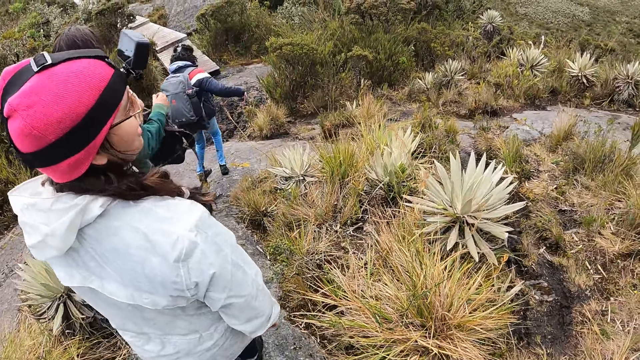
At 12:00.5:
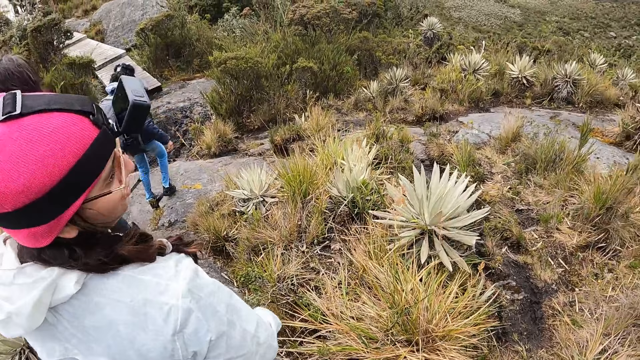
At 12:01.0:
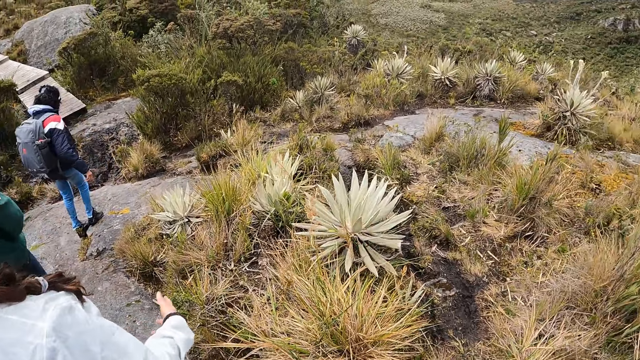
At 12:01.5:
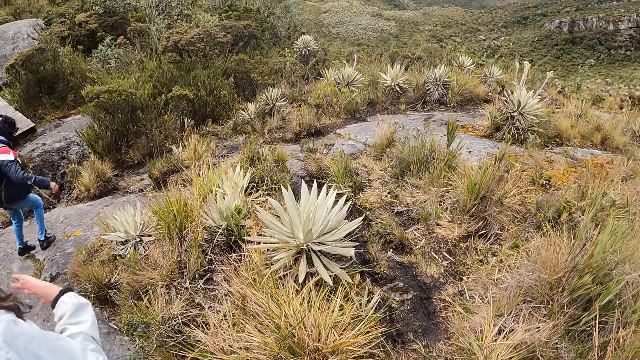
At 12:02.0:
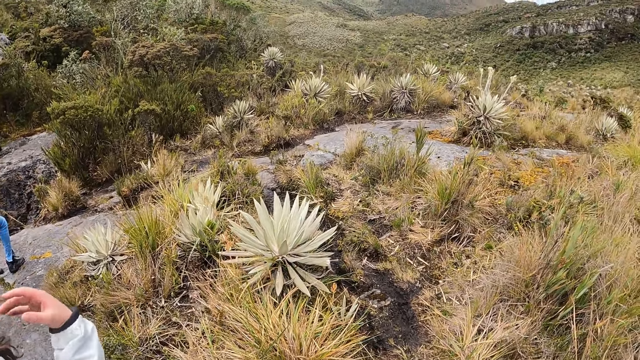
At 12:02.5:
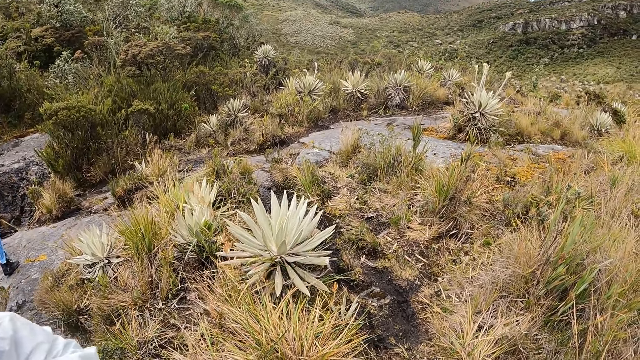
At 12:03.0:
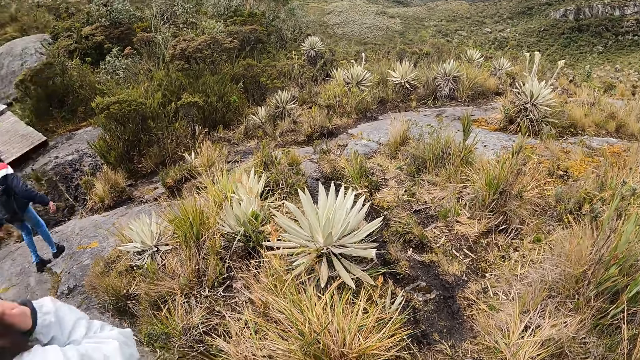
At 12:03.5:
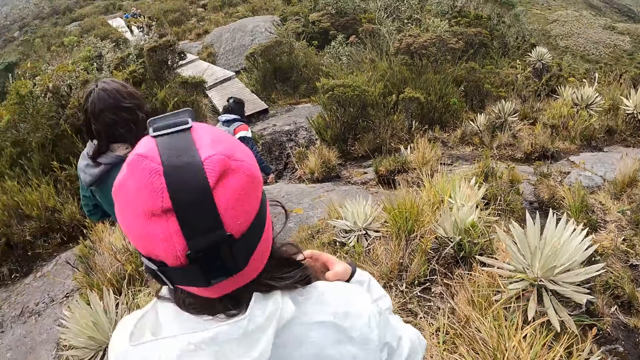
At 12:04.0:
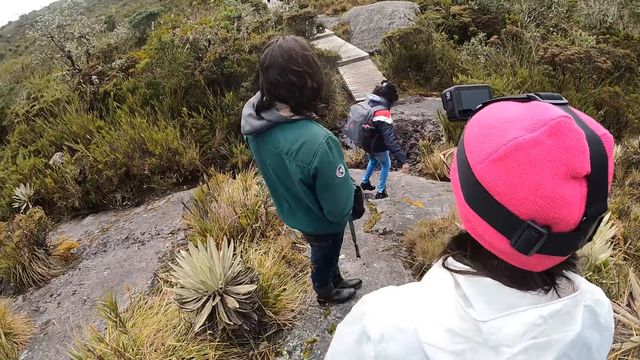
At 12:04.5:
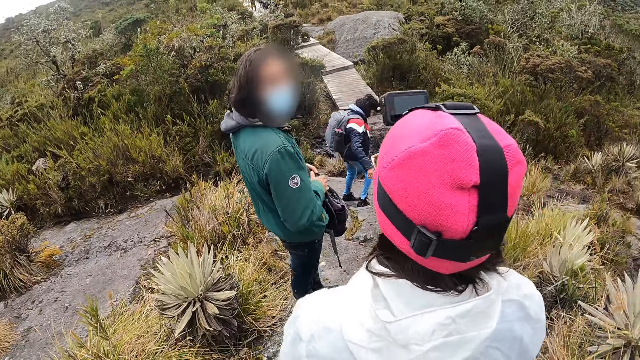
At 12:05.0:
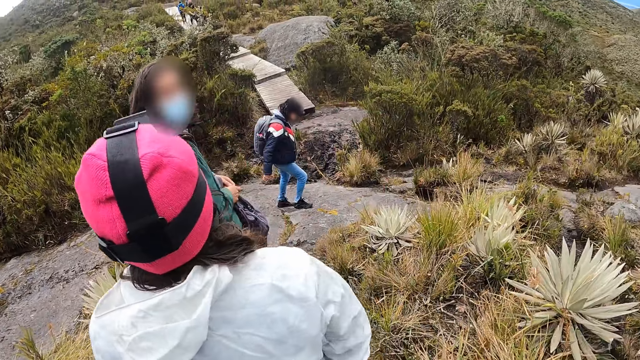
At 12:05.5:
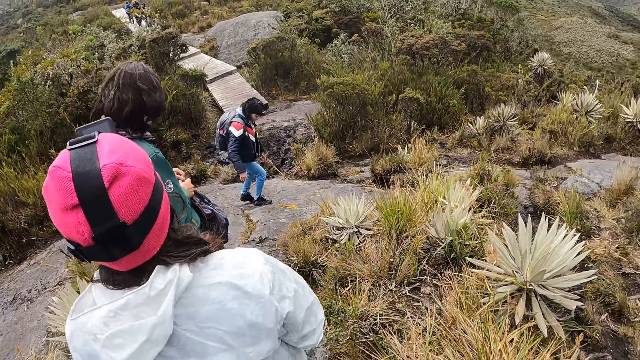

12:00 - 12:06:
The camera wearer converses with the woman.

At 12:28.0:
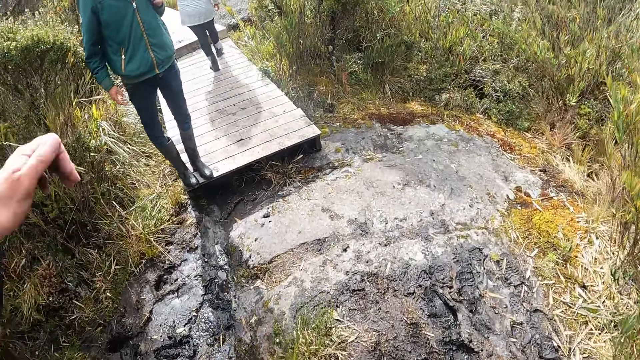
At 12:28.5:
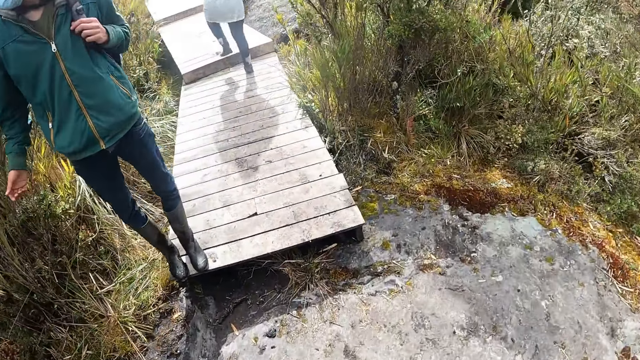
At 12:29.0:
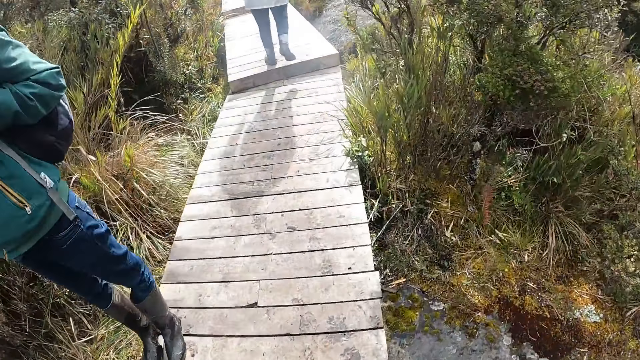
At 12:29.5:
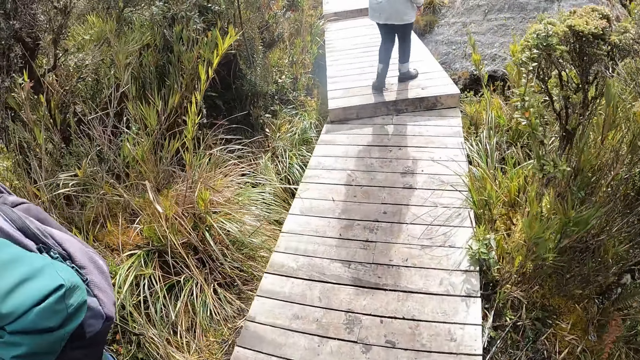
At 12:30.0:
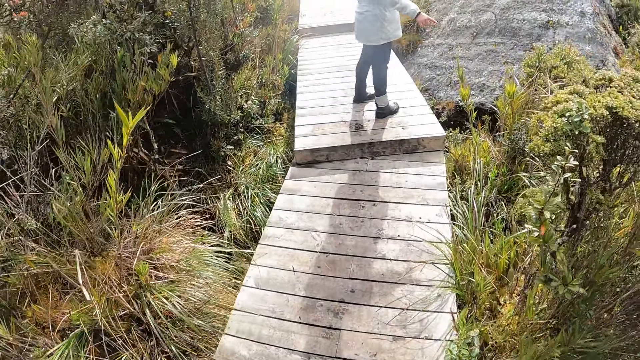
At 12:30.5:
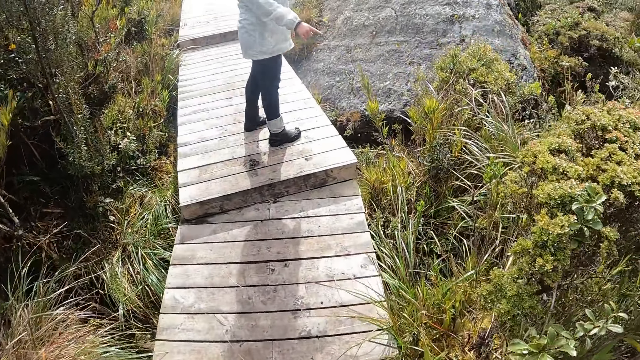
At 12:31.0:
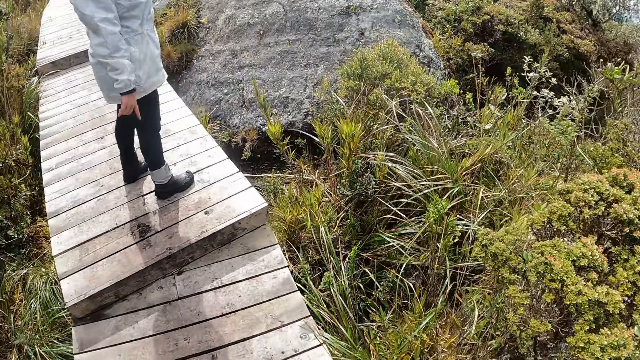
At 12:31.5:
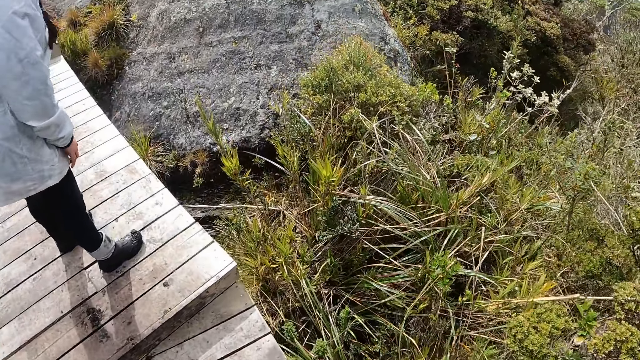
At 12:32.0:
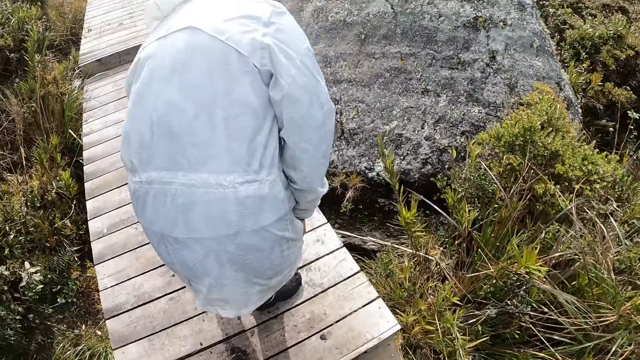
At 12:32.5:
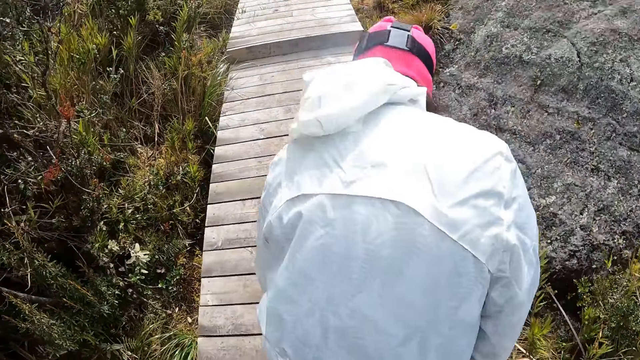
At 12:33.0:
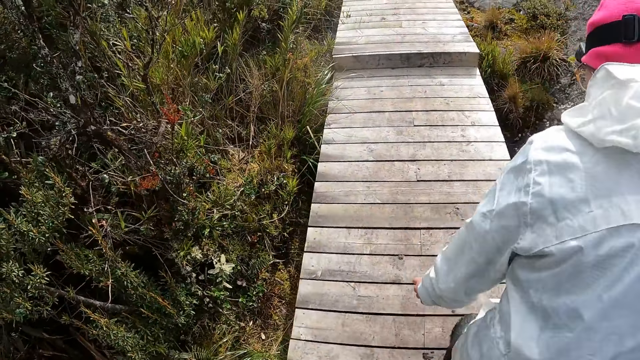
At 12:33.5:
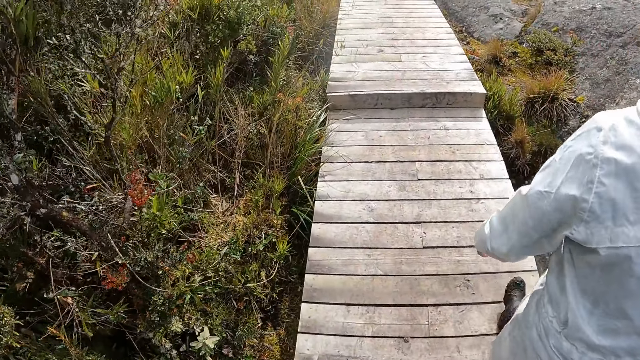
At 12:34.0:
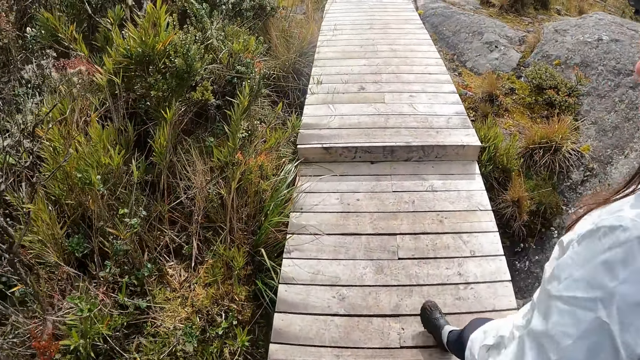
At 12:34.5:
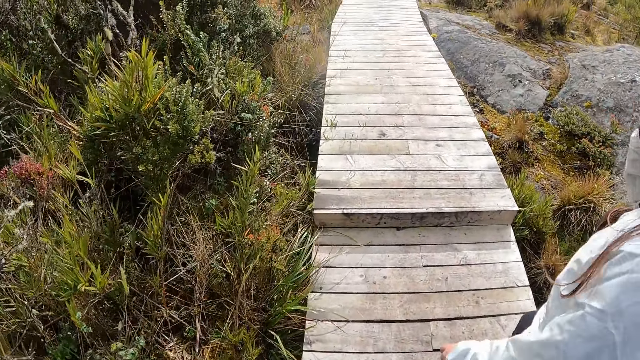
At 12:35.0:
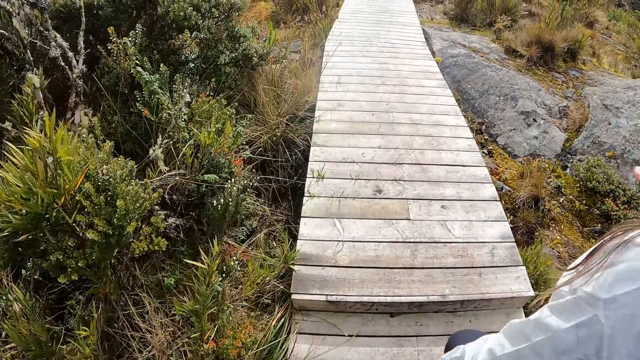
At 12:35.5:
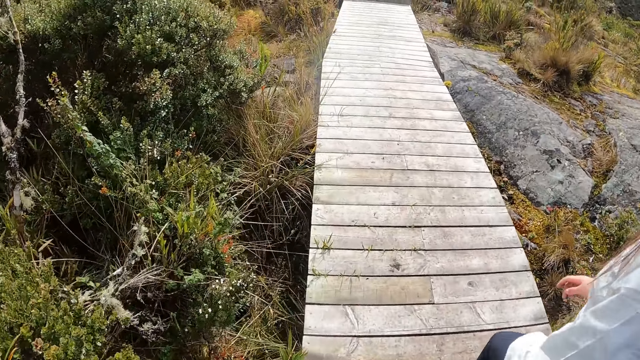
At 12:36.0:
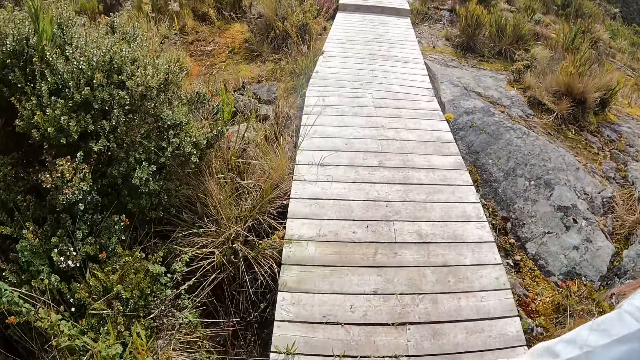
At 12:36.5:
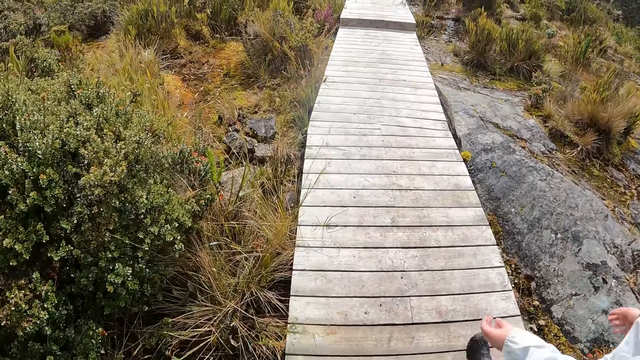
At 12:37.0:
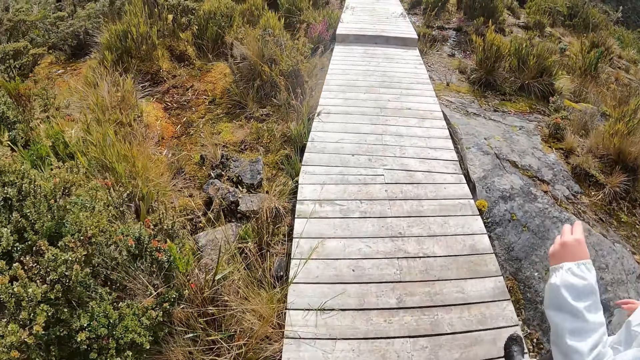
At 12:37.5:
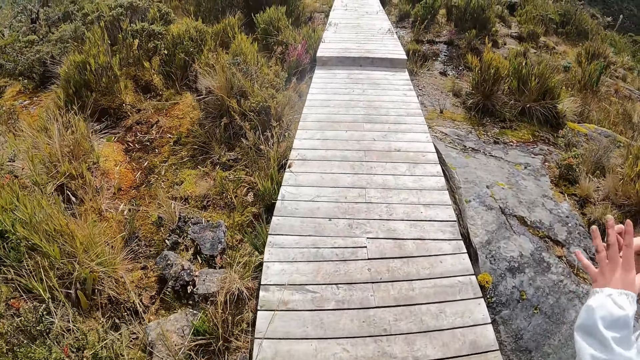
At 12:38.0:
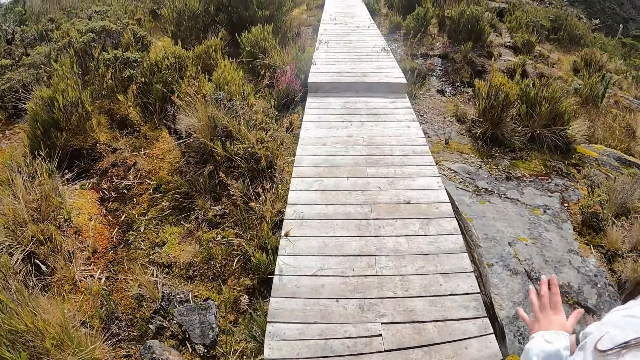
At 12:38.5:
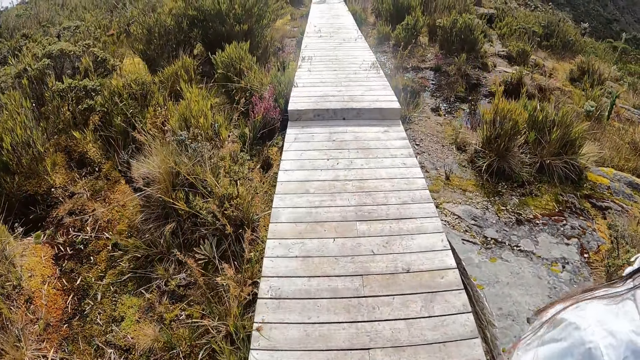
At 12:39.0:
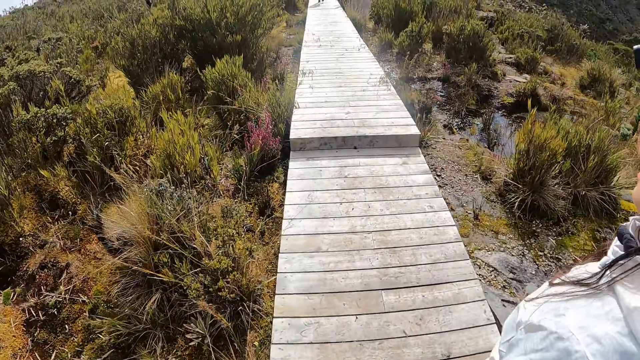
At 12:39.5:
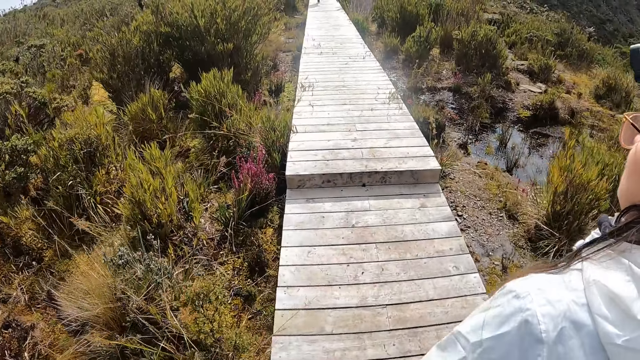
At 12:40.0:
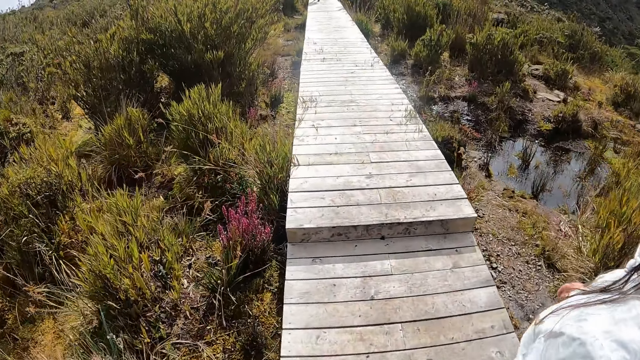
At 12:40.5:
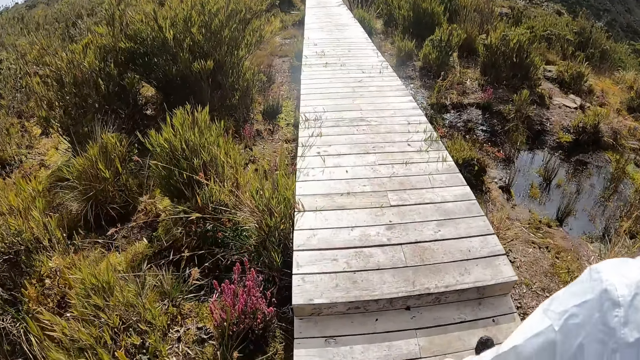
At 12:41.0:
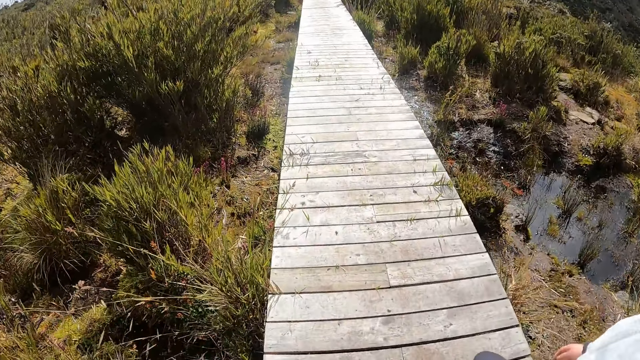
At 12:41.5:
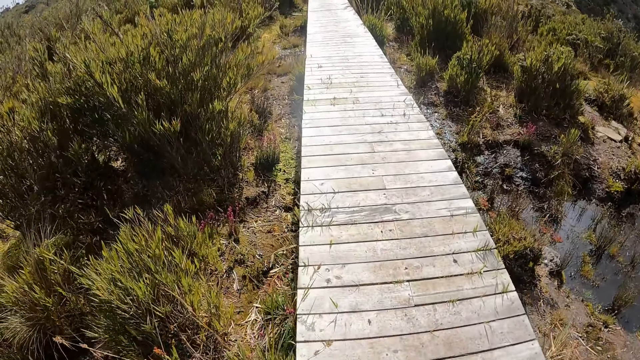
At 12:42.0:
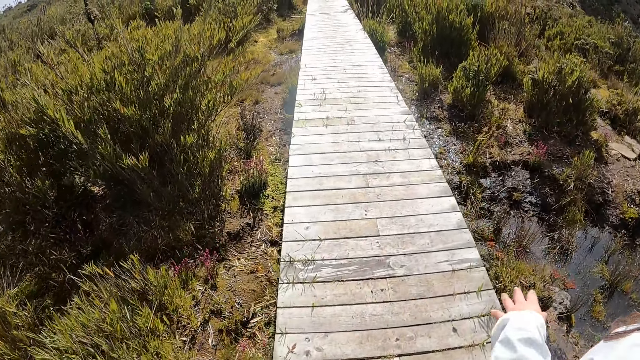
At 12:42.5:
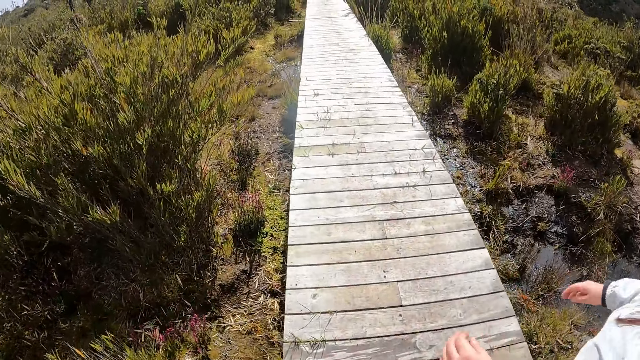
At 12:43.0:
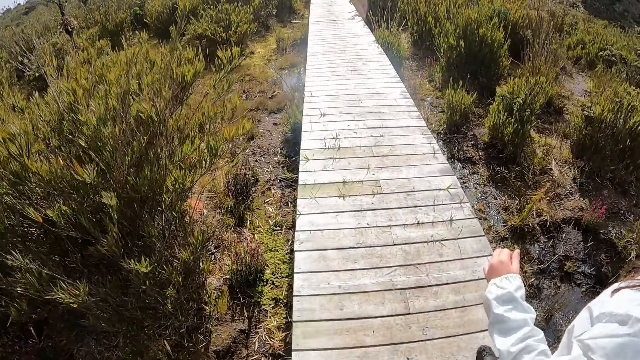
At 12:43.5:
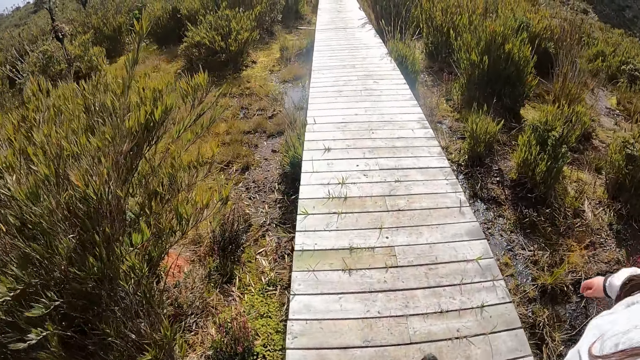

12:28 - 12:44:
The camera wearer walks on a walkway with a group of people.
